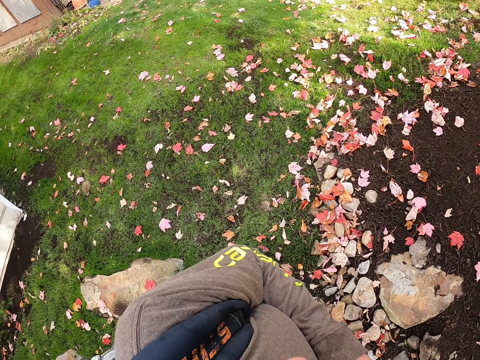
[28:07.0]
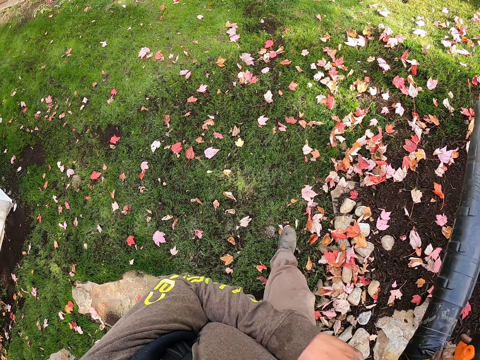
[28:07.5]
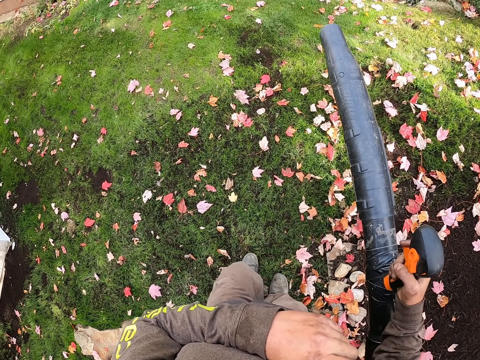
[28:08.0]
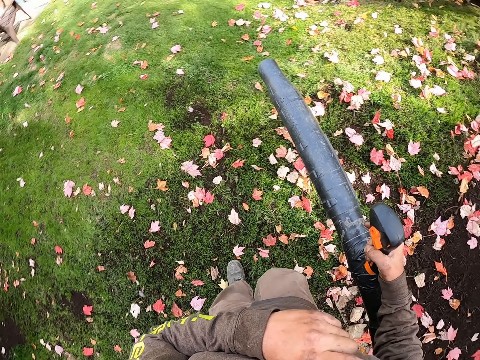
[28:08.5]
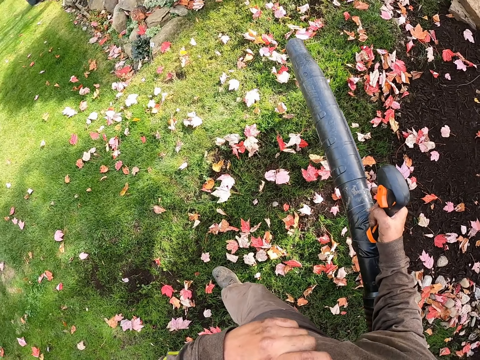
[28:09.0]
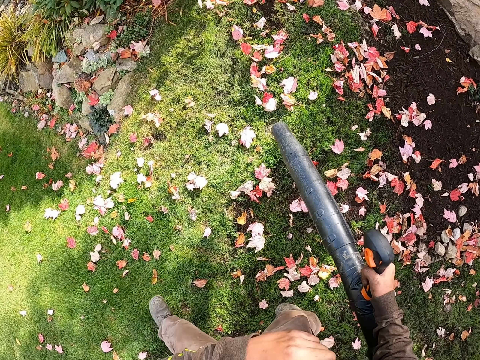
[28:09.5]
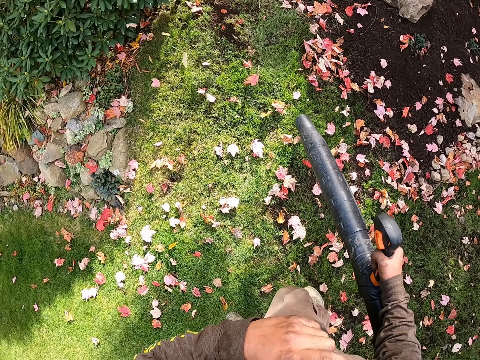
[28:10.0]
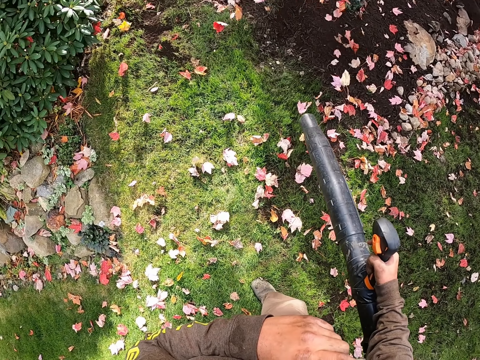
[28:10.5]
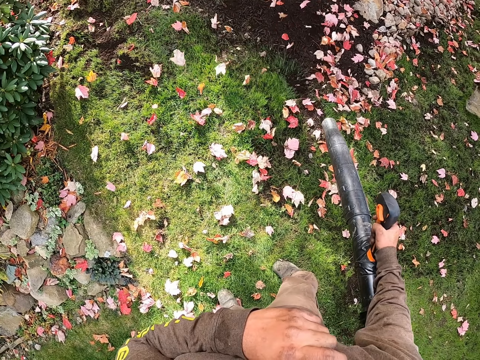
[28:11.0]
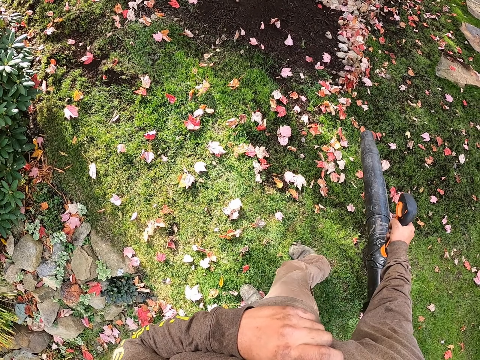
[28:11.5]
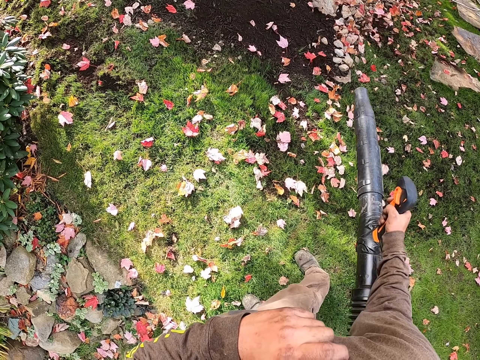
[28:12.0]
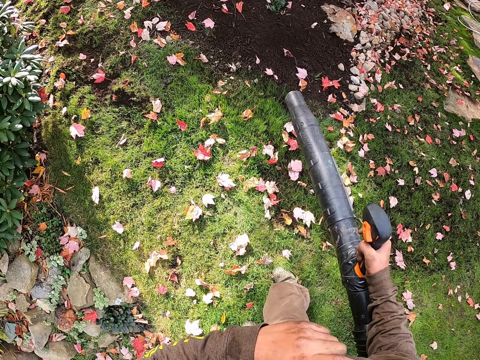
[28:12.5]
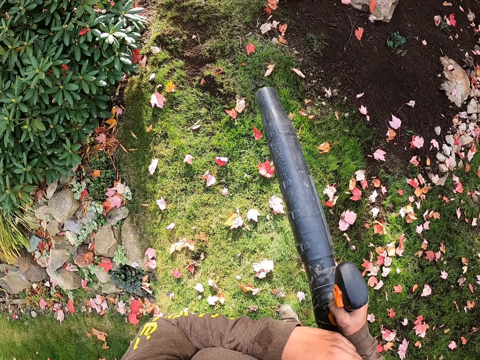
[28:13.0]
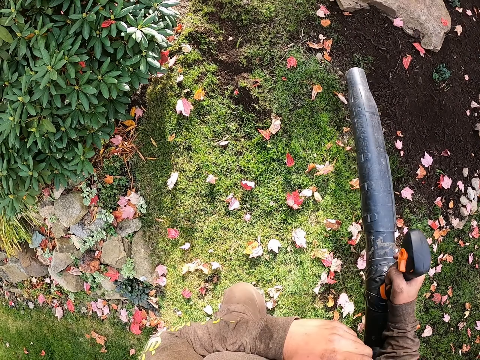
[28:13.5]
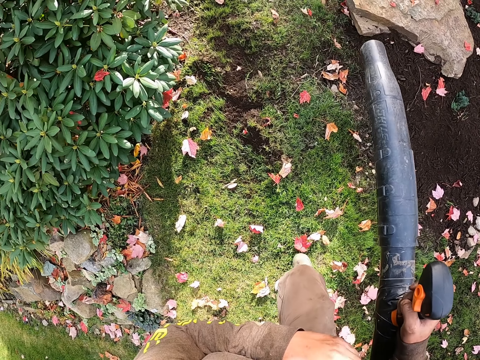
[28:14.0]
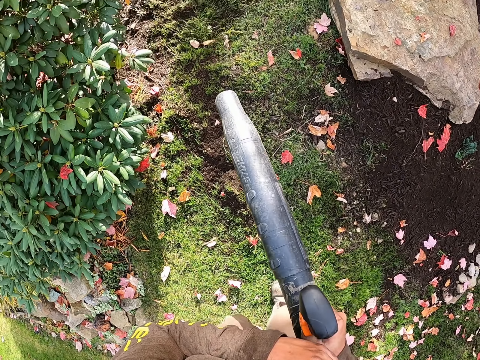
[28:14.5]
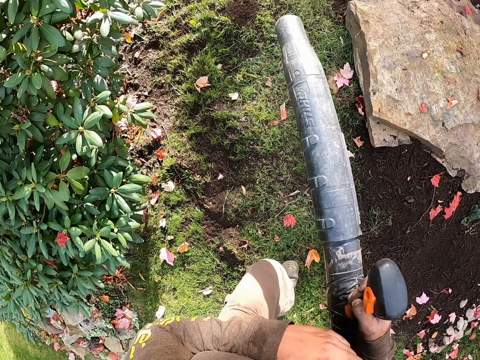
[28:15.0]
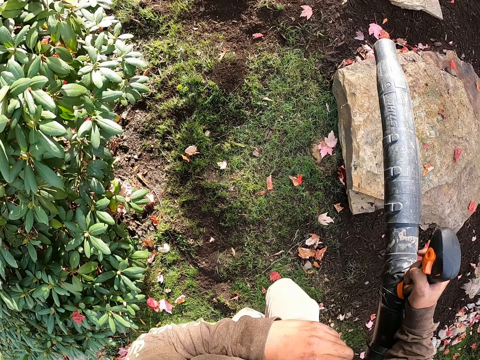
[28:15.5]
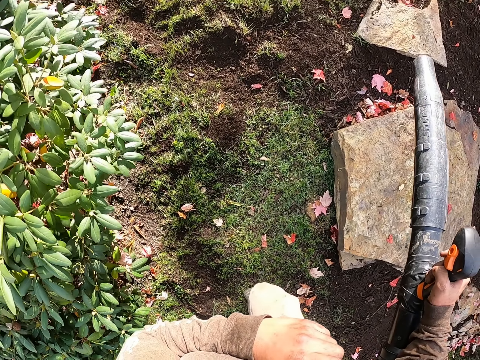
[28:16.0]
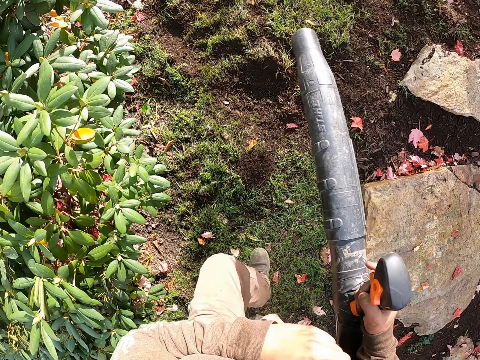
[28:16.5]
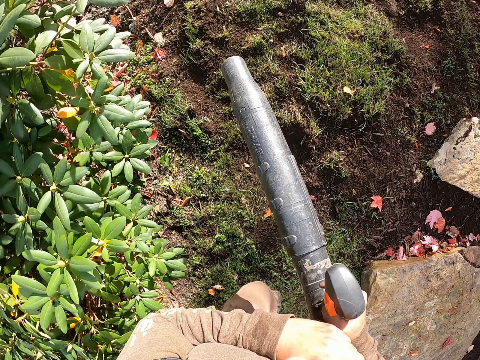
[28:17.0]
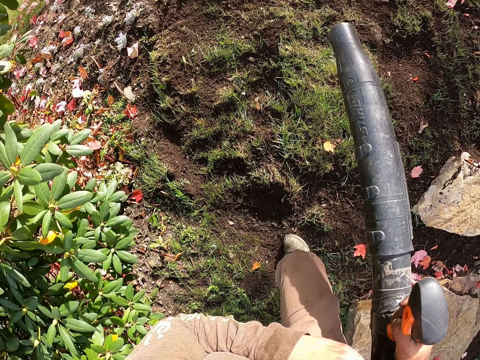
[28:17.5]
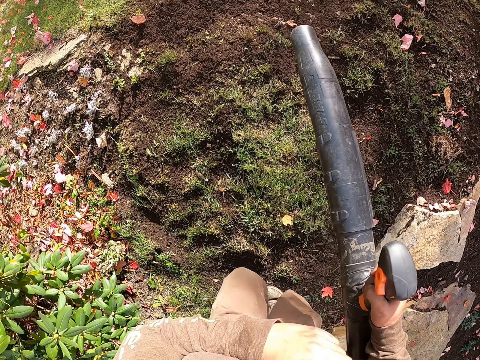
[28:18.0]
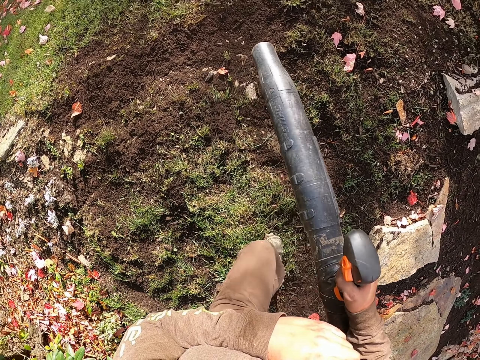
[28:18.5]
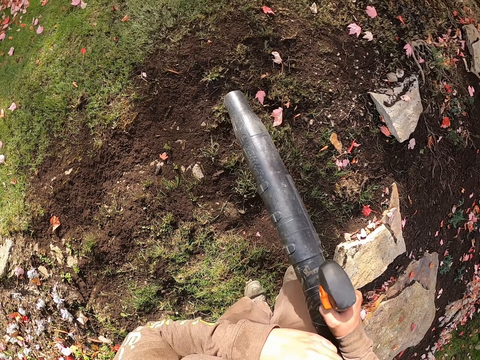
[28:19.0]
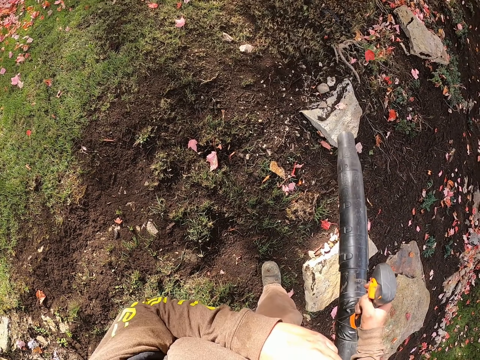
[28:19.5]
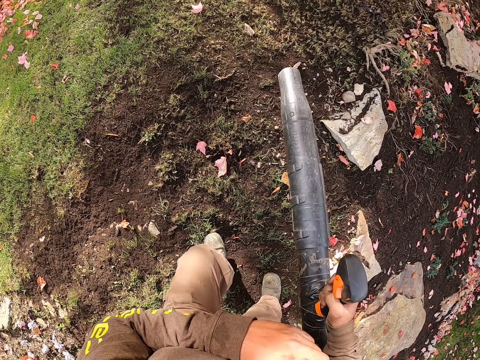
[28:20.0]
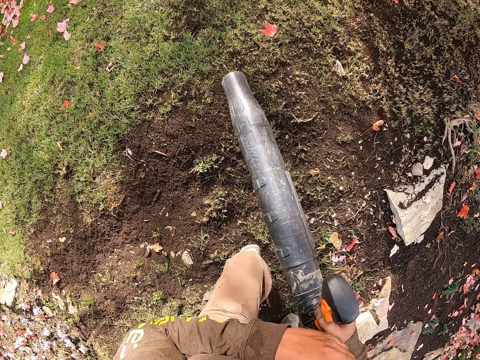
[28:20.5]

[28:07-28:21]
The camera wearer looks around. They walk on the compound. They blow the leaves with a leaf blower. They step forward. They blow the leaves with the leaf blower. They step forward. They blow the leaves with the leaf blower. They step forward. They blow the leaves with the leaf blower. They walk on the compound. They blow the leaves with the leaf blower.

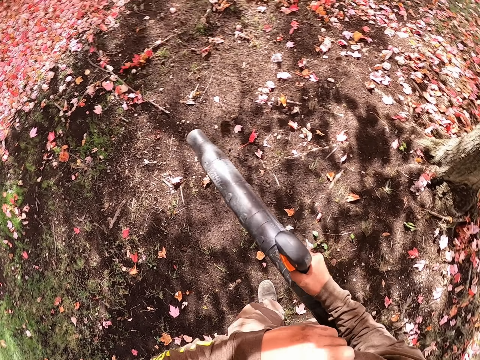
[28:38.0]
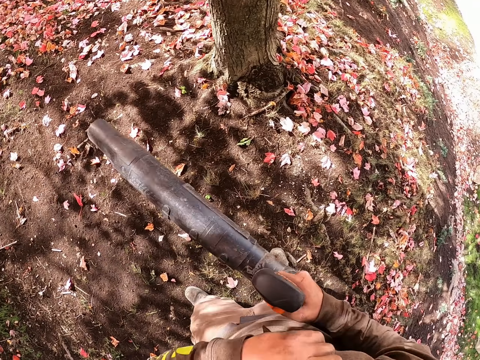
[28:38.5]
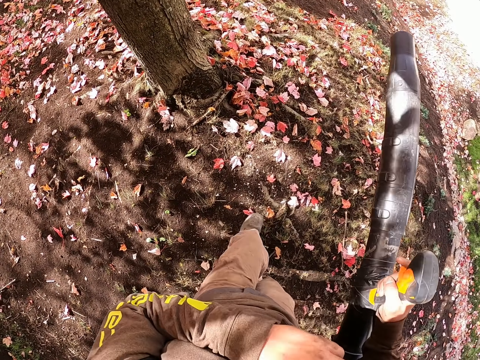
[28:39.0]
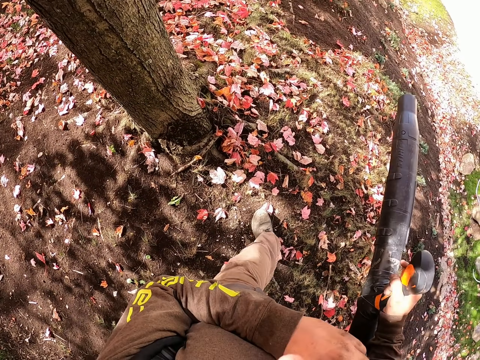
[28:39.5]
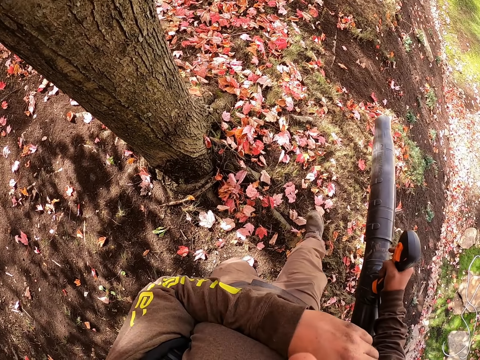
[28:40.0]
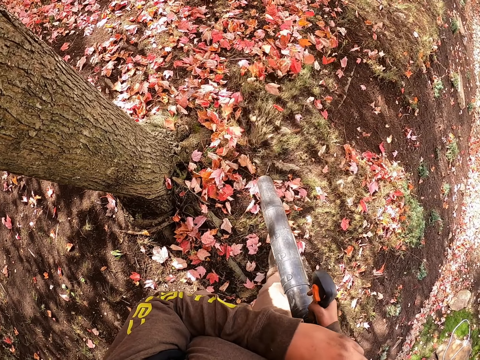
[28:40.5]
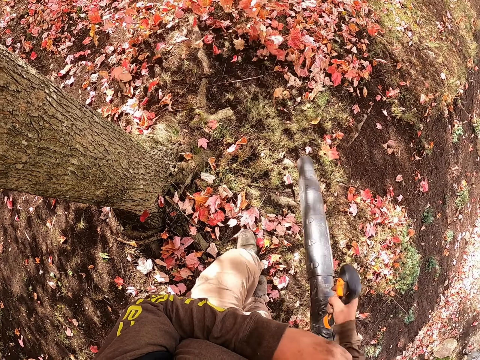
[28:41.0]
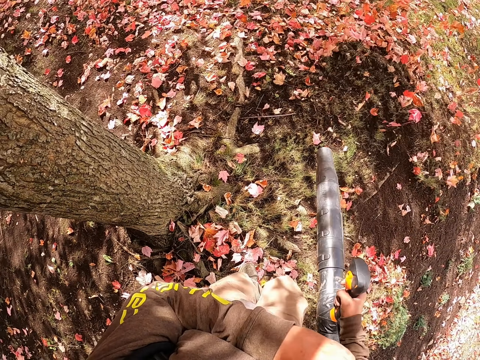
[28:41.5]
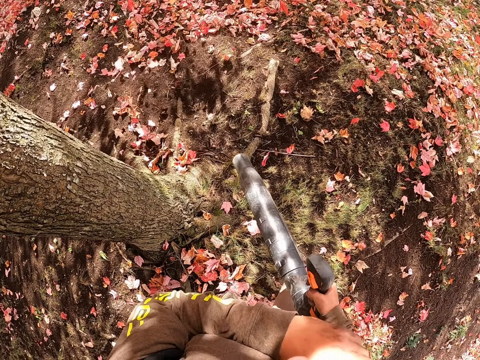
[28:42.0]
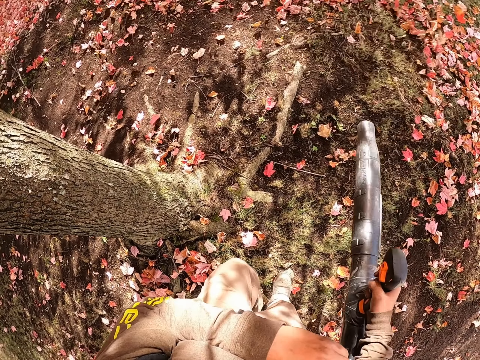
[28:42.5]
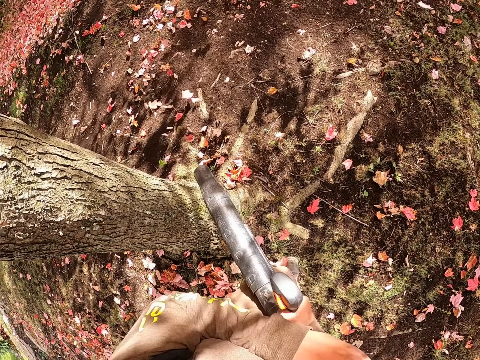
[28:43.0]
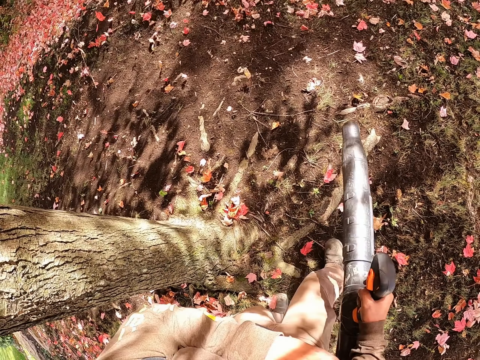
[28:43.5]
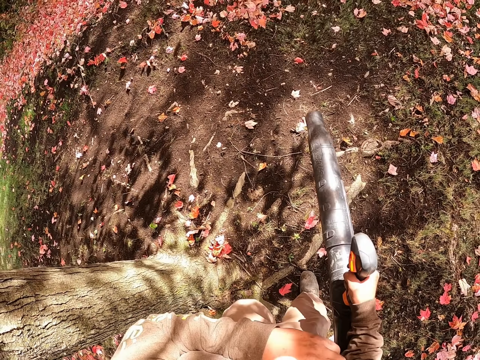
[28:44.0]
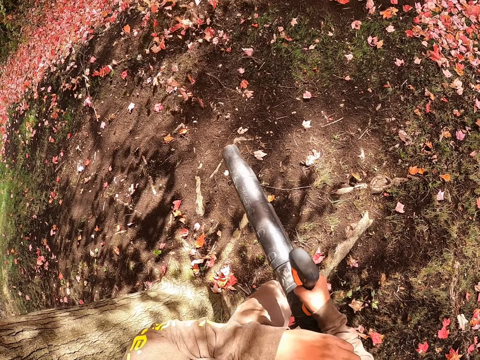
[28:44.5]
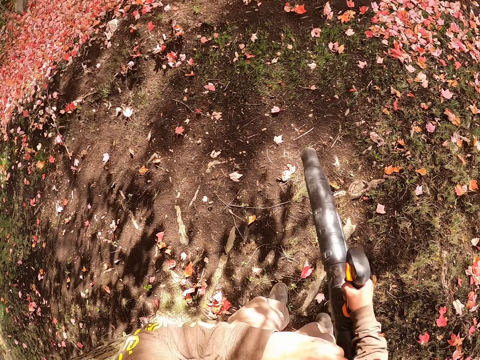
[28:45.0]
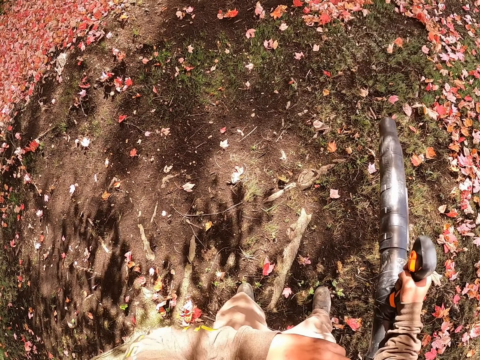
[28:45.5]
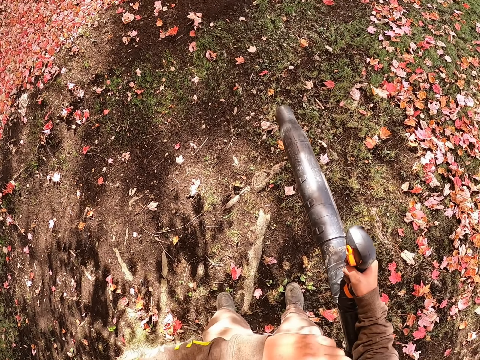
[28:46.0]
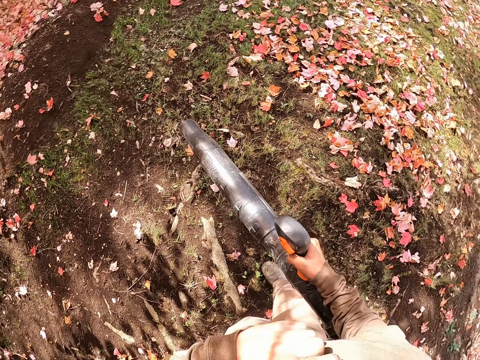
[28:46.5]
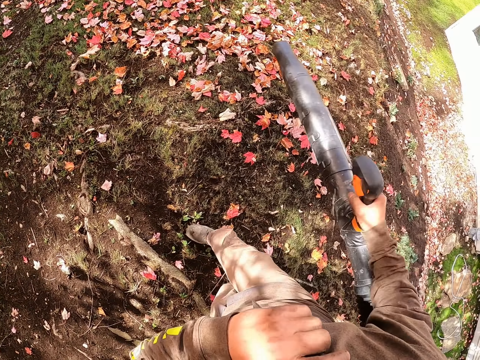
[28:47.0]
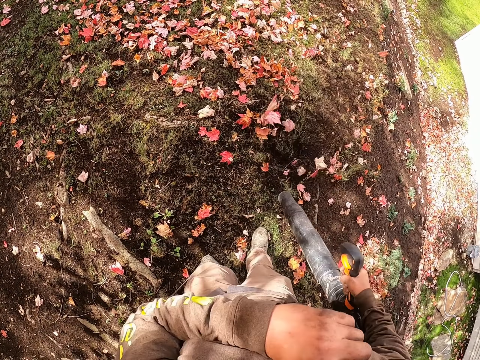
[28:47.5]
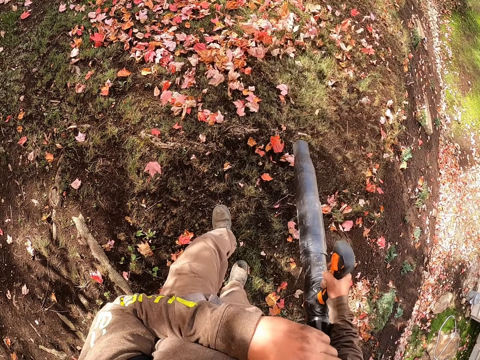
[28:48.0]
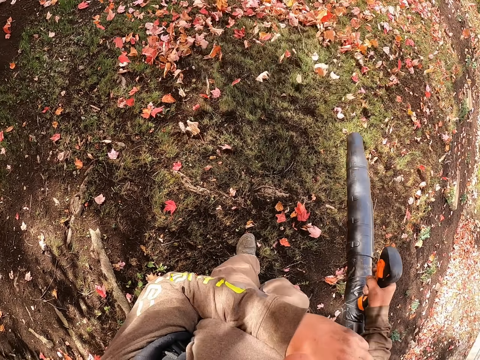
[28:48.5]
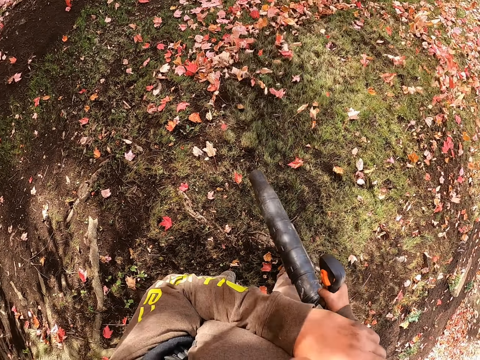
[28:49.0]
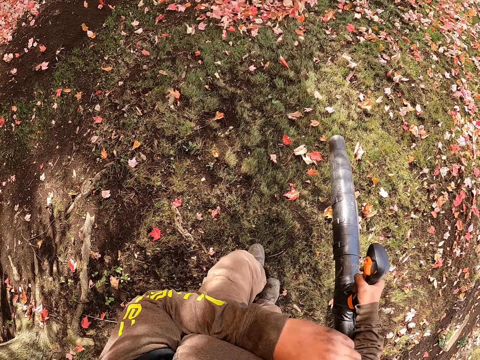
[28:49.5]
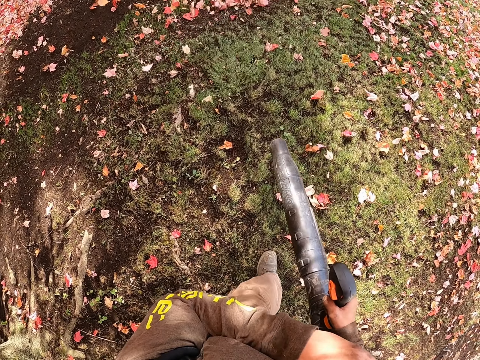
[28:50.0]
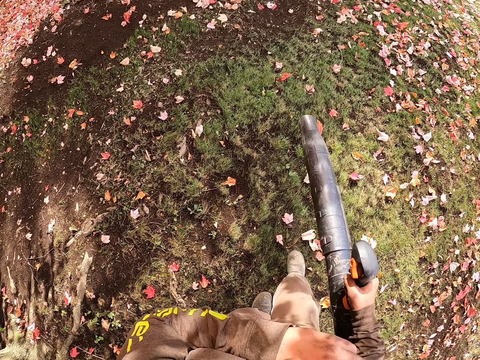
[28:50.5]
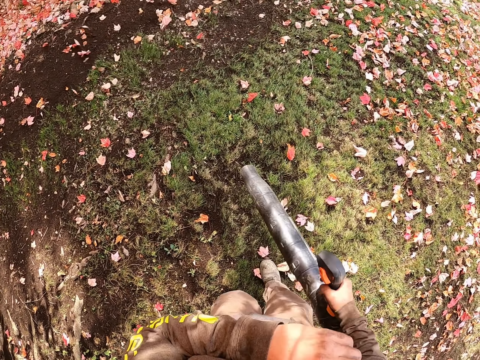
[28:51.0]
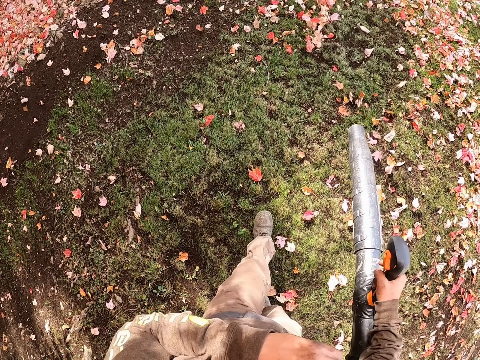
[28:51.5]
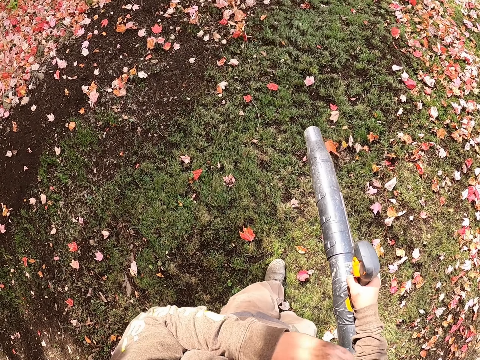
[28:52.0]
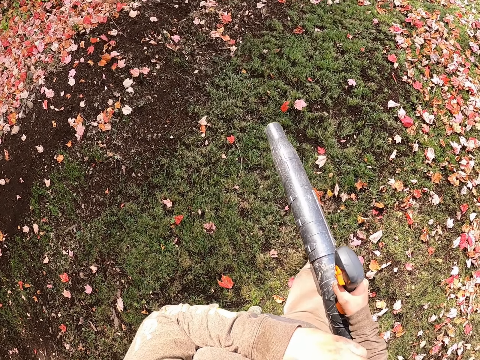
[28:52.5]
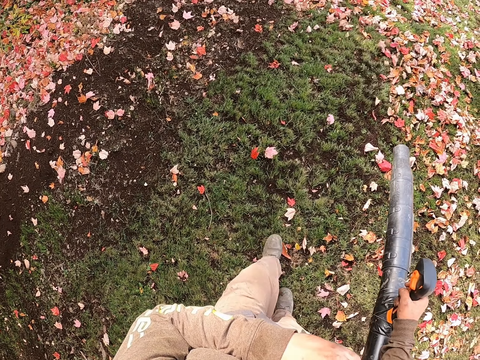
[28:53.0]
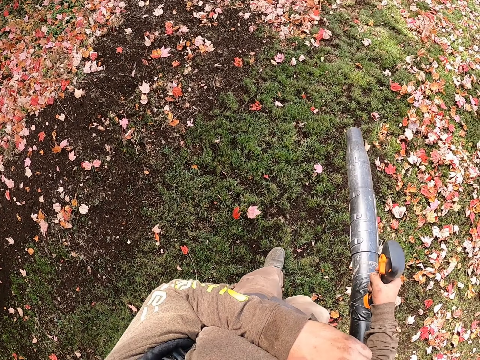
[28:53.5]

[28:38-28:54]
The camera wearer steps forward. They blow the leaves with a leaf blower. They step forward. They blow the leaves with the leaf blower. They step forward. They blow the leaves with the leaf blower. They step forward. They blow the leaves with the leaf blower. They step forward. They blow the leaves with the leaf blower. They step forward. They blow the leaves with the leaf blower. They step forward. They blow the leaves with the leaf blower. They step forward. They blow the leaves with the leaf blower. They step forward. They blow the leaves with the leaf blower. They step forward. They blow the leaves with the leaf blower.
